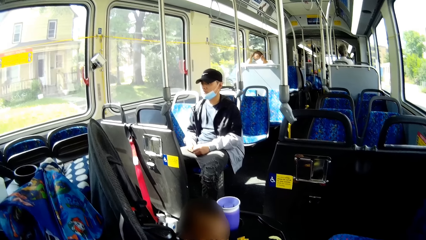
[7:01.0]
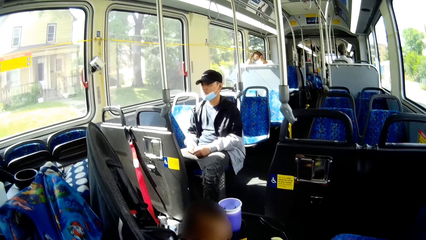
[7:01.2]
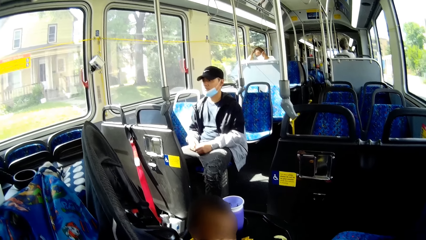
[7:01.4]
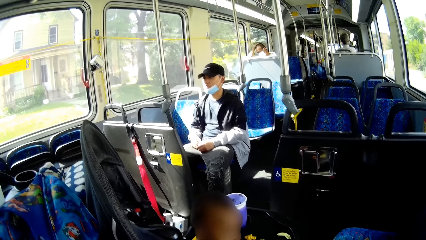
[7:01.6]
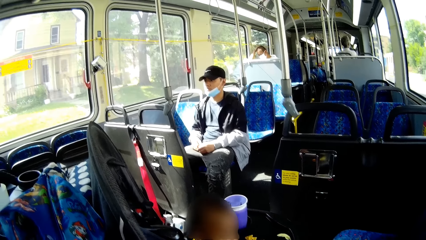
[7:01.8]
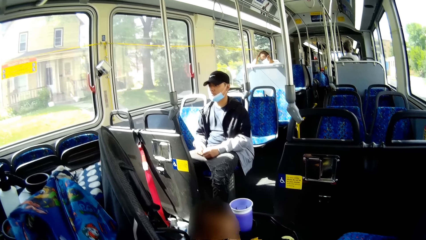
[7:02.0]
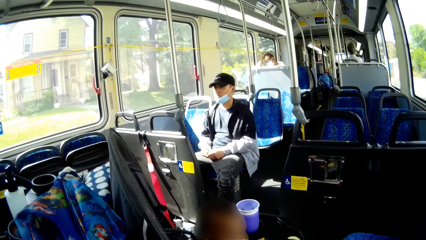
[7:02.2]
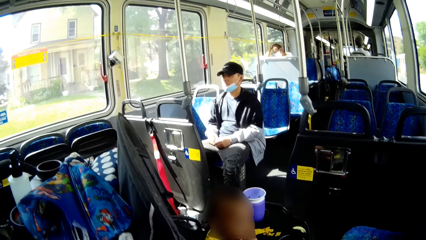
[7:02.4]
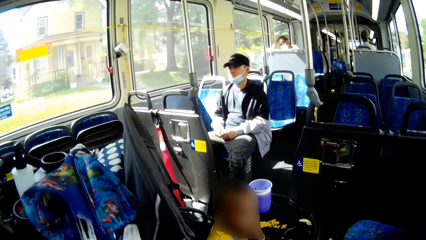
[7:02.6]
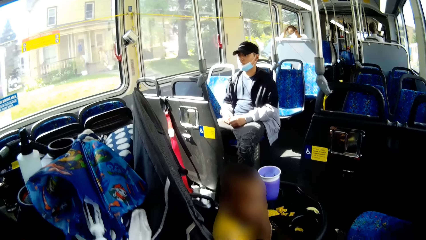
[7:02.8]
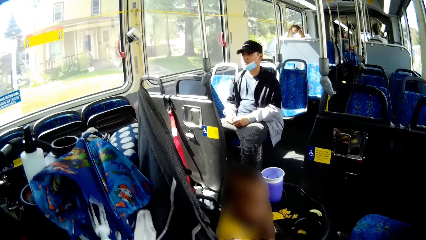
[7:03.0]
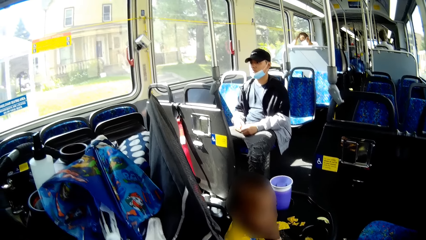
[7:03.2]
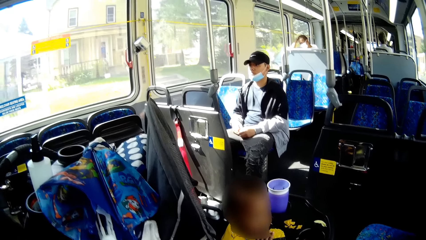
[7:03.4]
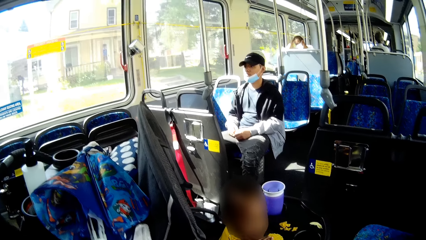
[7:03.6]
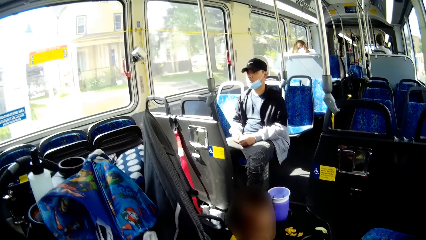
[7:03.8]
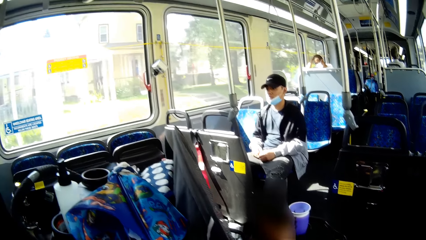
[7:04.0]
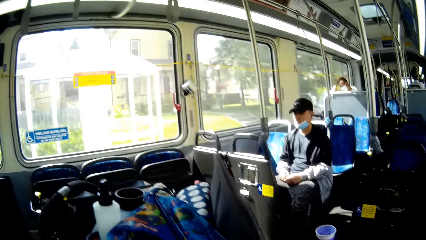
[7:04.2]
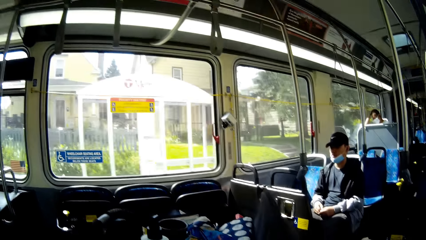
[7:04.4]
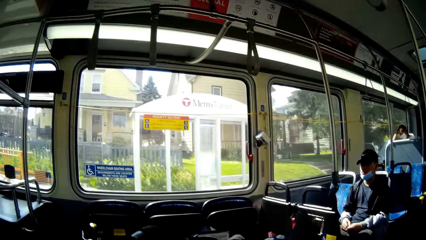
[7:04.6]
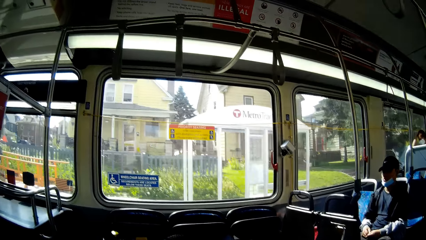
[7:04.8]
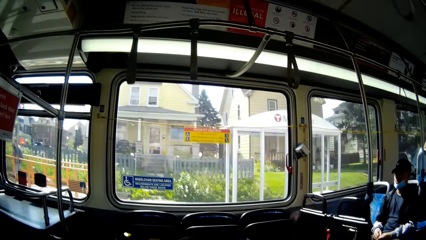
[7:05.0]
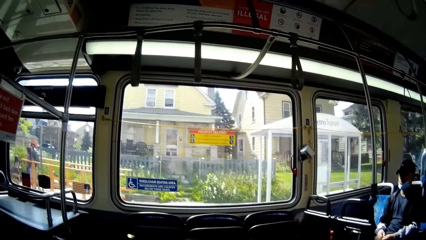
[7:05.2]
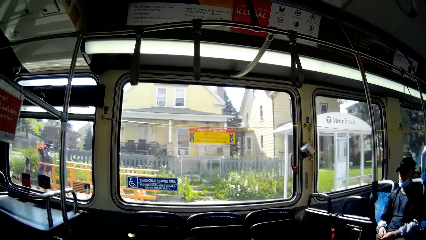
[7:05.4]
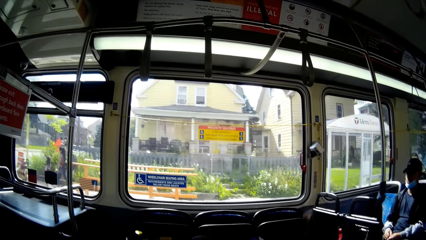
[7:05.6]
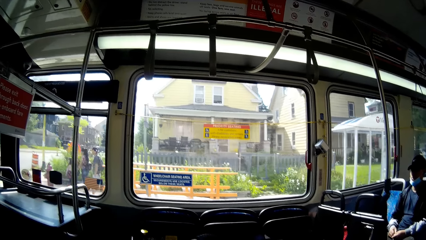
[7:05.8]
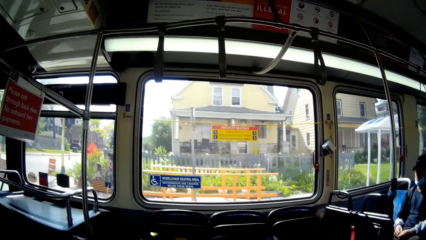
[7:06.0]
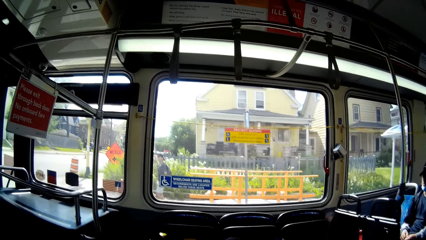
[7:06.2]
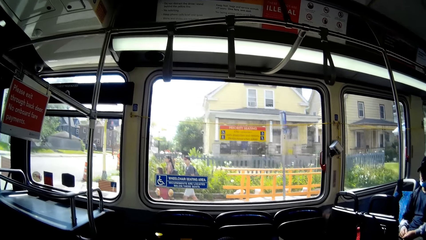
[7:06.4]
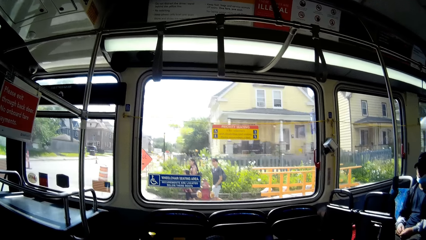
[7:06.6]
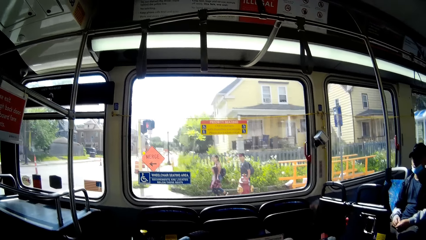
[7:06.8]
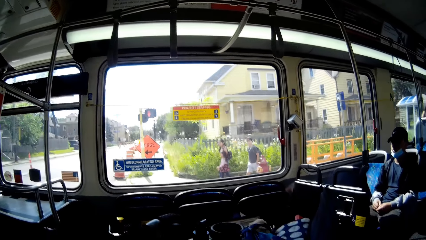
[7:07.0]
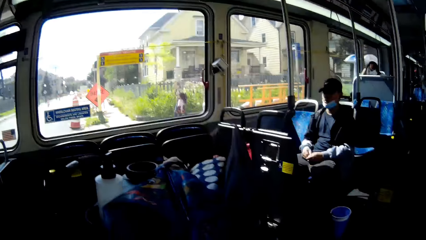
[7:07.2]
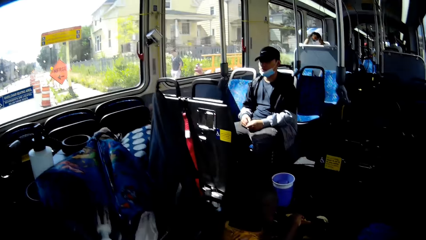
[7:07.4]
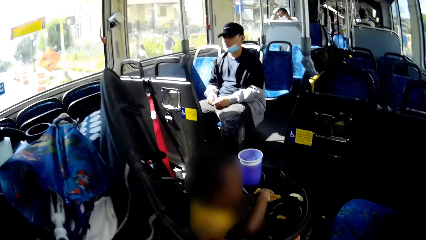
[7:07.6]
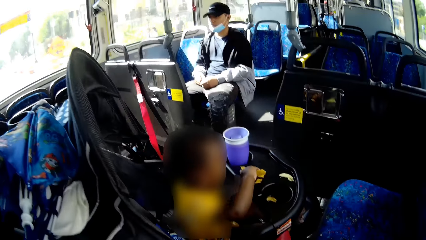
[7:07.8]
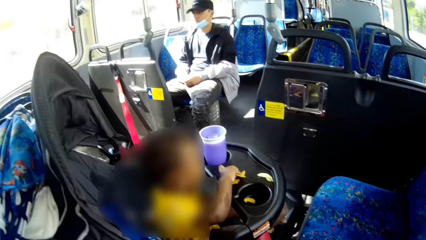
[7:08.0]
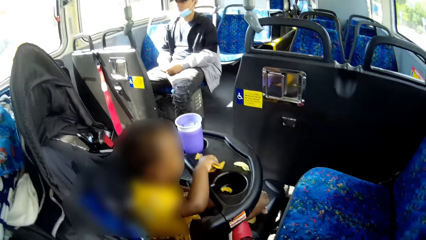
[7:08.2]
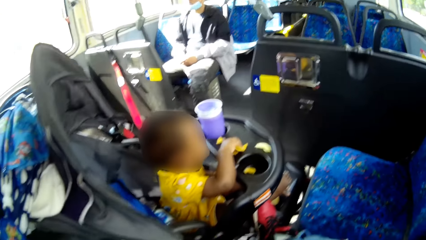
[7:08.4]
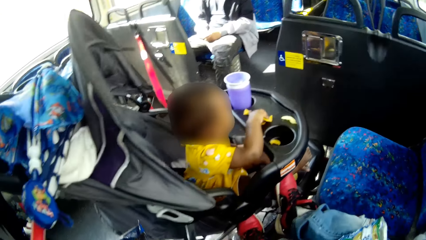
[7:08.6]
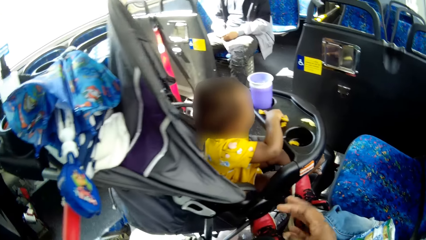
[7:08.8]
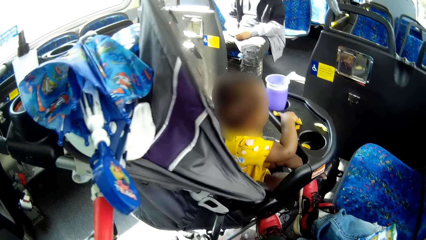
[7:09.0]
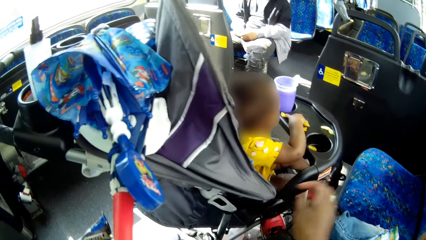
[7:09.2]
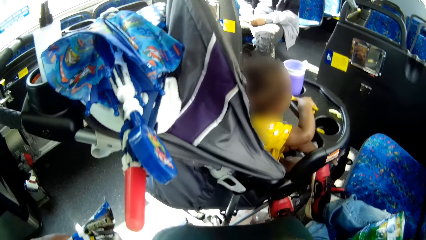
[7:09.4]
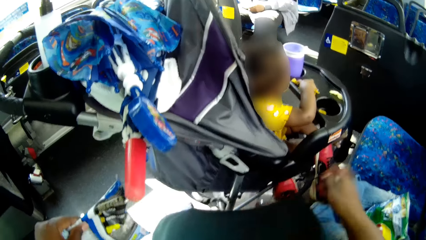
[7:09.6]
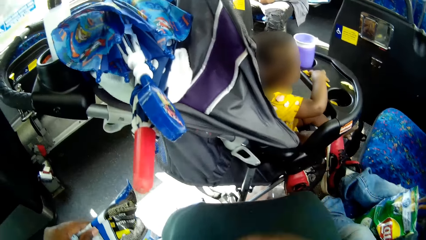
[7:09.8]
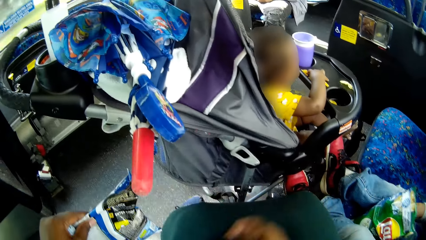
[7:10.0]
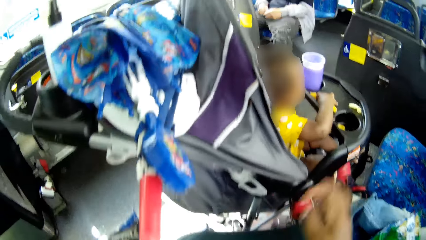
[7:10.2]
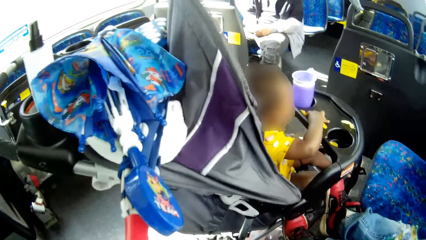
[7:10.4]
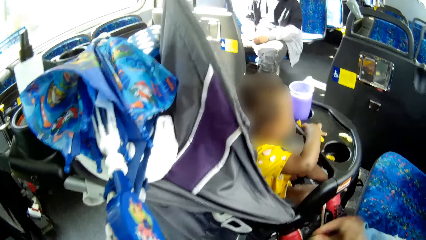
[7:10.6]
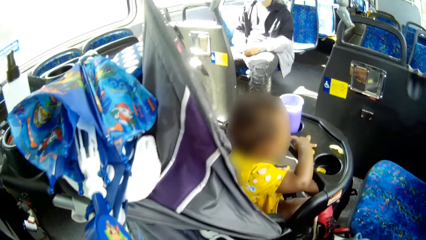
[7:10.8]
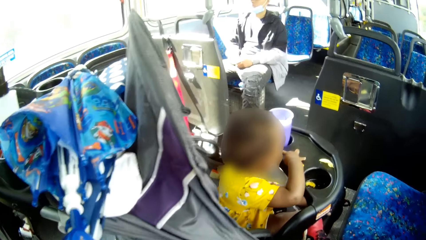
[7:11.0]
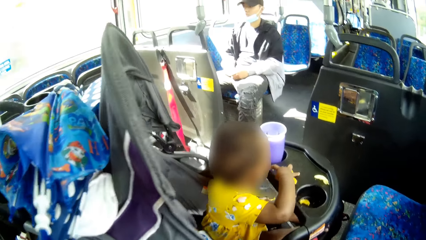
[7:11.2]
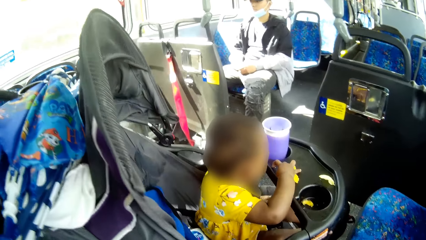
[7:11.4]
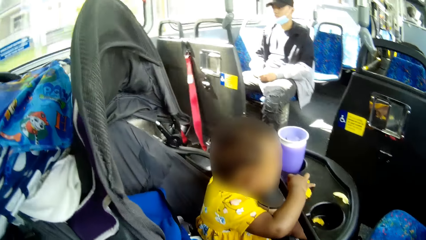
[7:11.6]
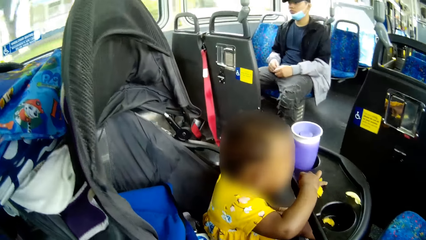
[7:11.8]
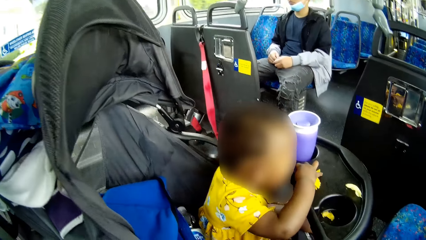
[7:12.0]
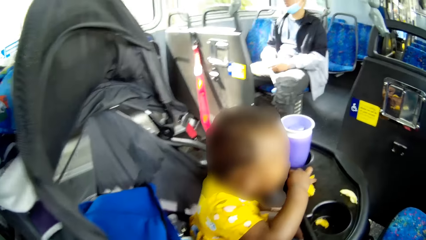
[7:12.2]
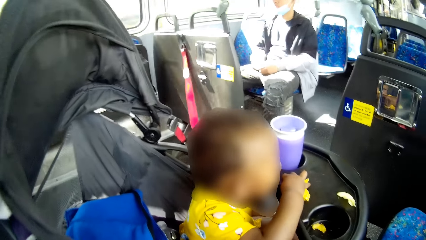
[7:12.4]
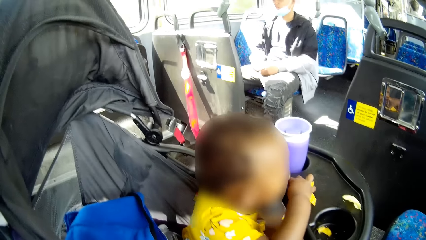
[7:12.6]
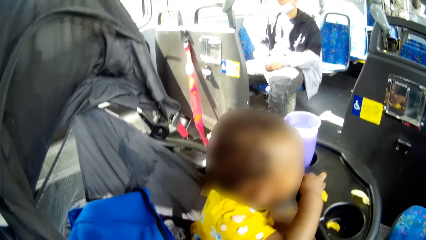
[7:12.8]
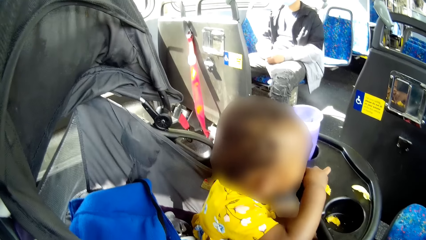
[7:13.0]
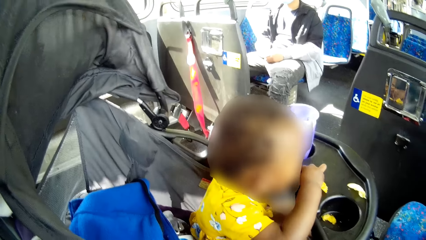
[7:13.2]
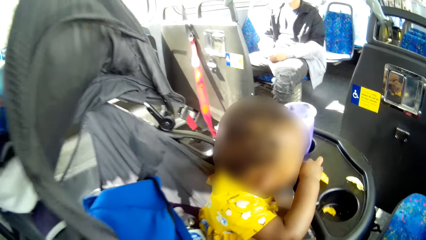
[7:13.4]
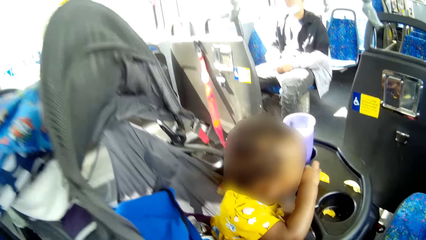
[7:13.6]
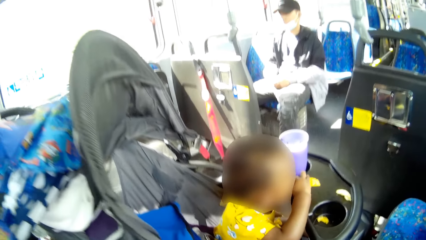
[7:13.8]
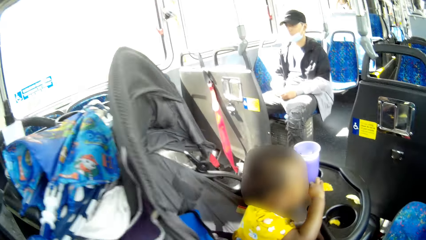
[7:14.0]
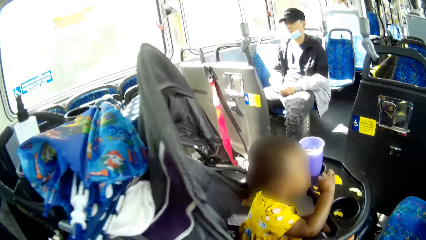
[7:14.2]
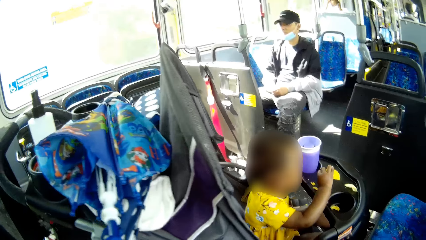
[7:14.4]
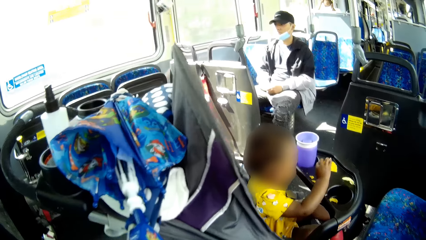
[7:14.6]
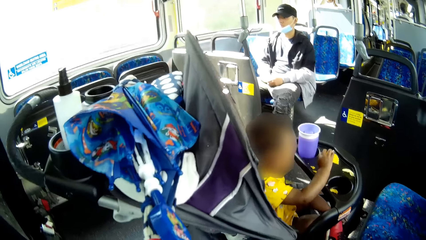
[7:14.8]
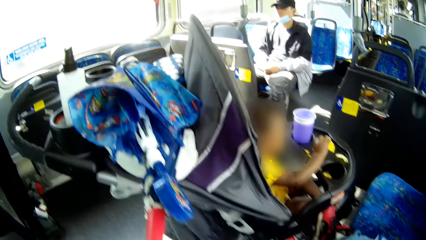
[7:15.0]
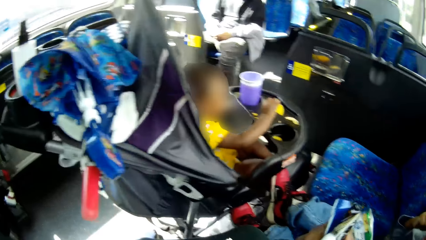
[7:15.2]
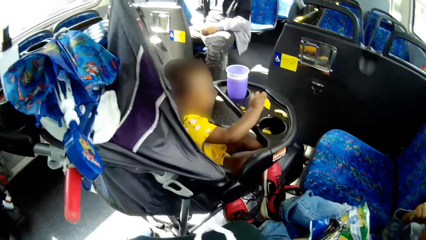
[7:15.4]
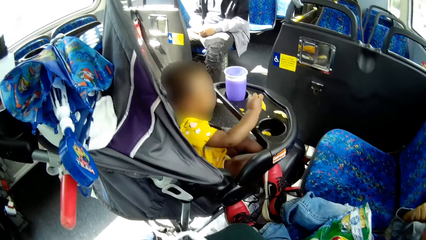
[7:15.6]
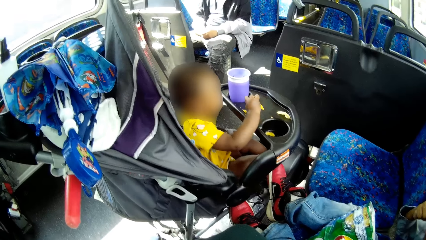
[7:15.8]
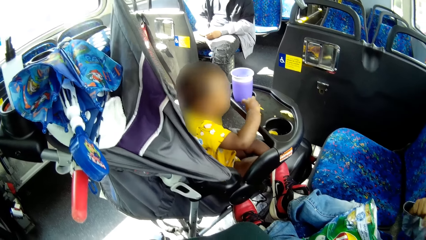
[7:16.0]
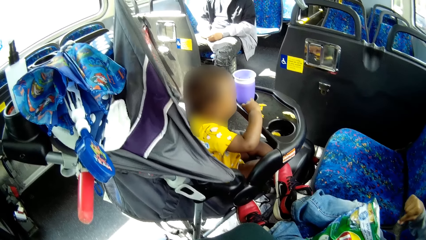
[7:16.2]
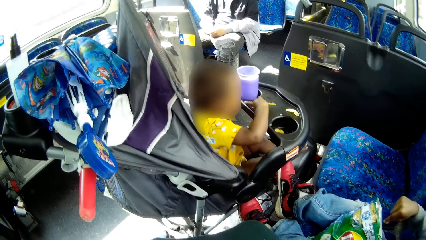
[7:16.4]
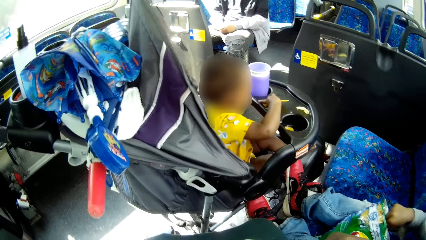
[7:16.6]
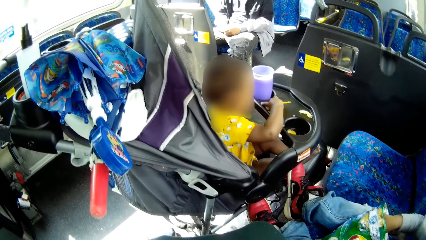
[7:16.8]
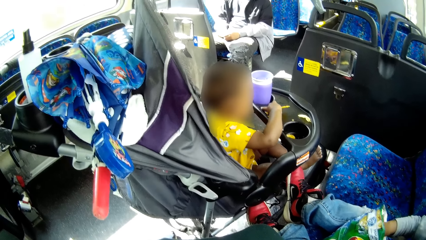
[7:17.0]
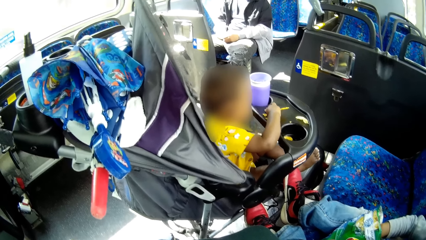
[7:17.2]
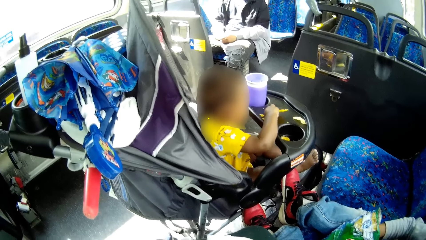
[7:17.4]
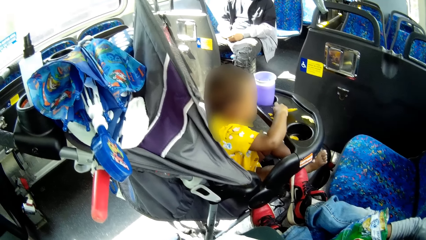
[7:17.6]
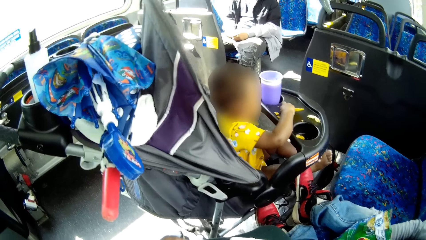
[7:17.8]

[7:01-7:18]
The baby holds the potato chip on the toddler car with his right hand. The camera wearer wipes her skirt with her right hand. She holds the potato chip pack in her left hand. The baby lifts the potato chip from the toddler car with his right hand.
